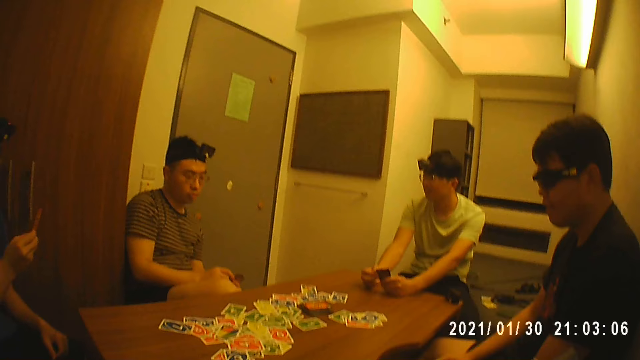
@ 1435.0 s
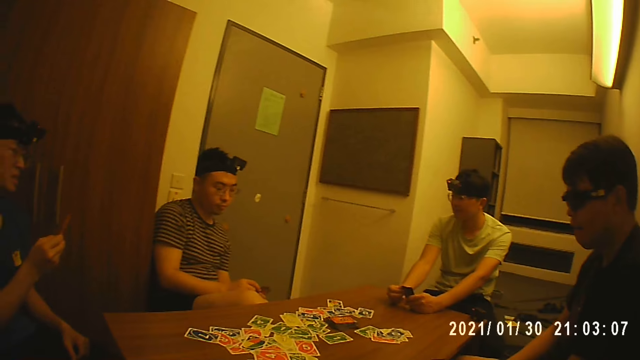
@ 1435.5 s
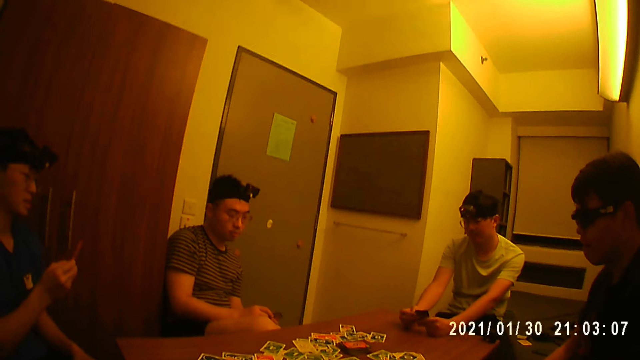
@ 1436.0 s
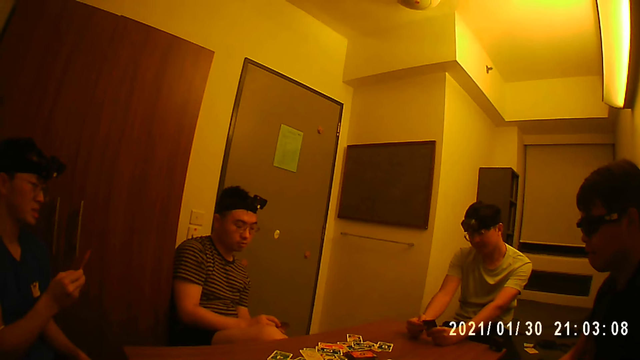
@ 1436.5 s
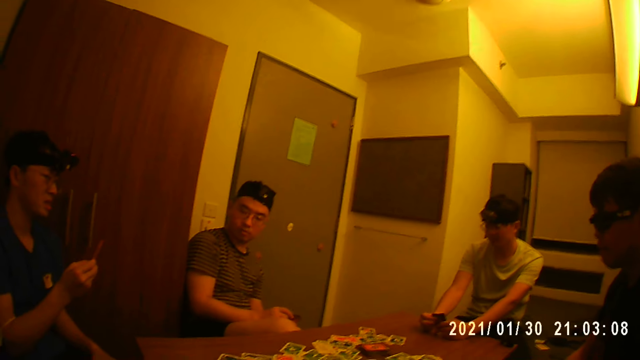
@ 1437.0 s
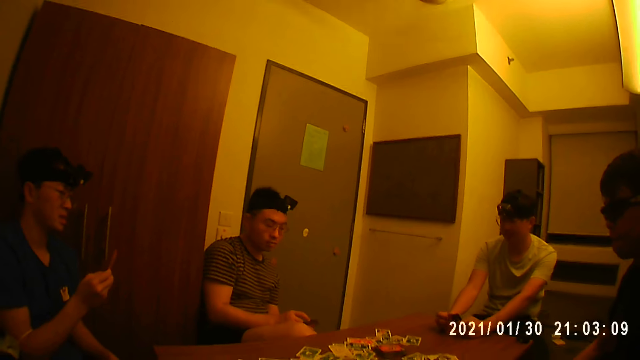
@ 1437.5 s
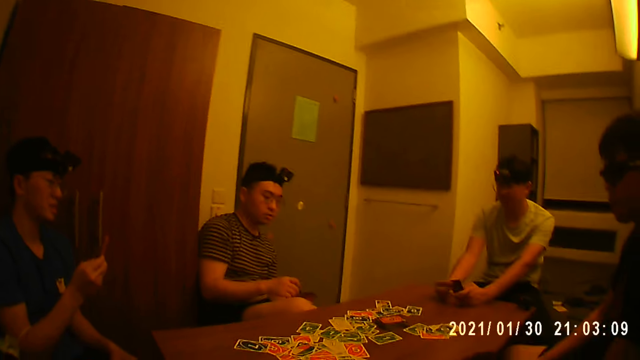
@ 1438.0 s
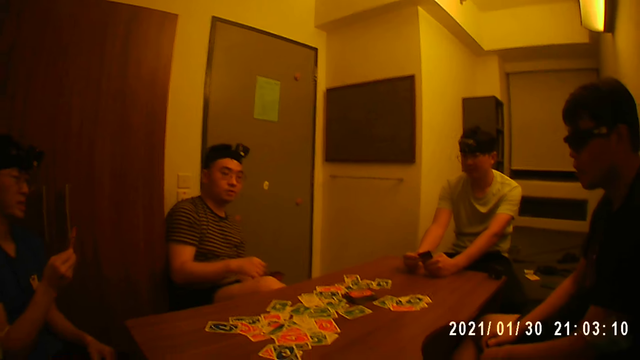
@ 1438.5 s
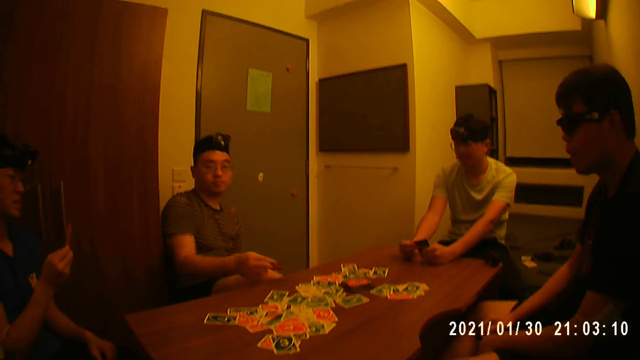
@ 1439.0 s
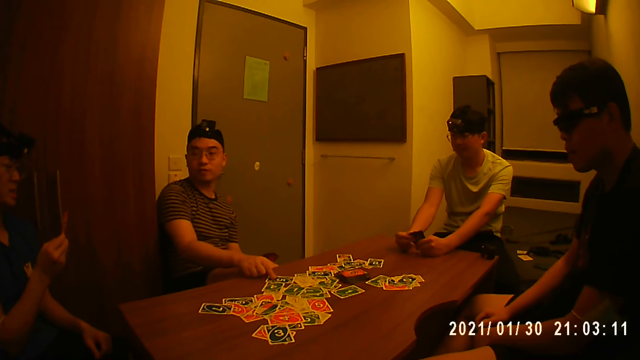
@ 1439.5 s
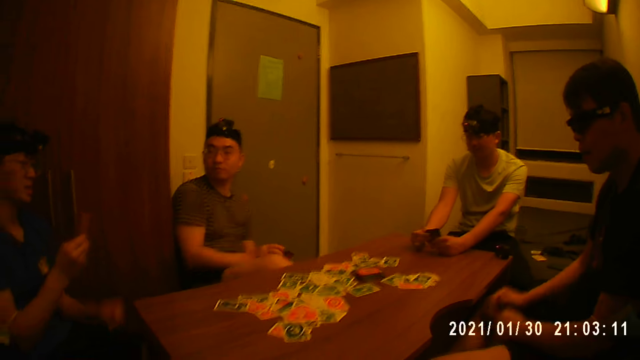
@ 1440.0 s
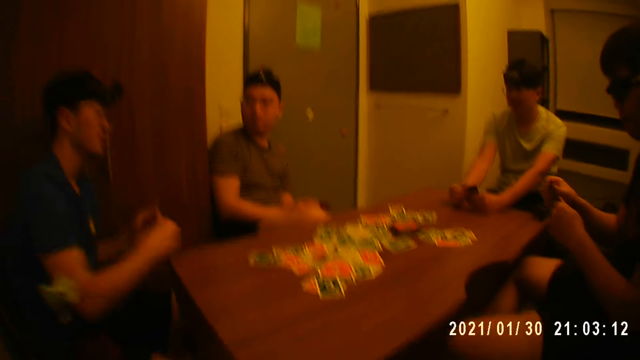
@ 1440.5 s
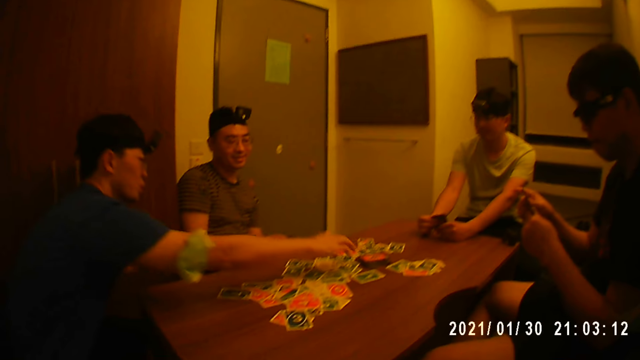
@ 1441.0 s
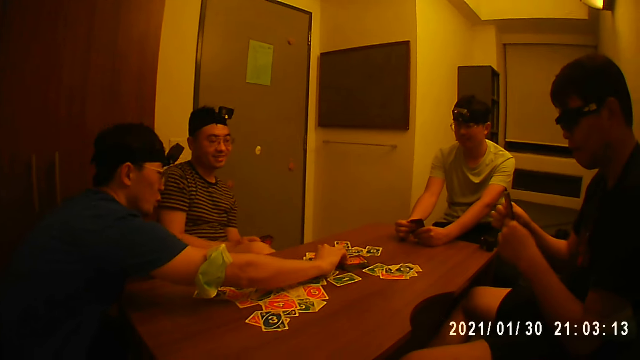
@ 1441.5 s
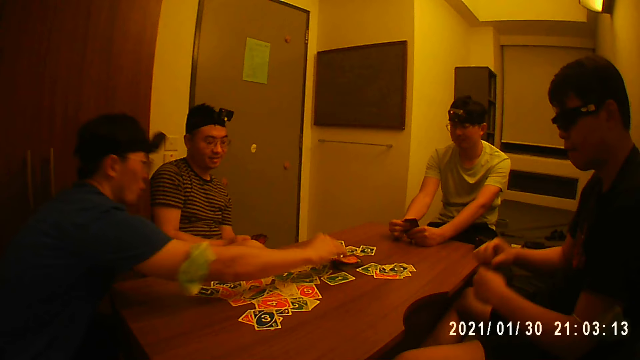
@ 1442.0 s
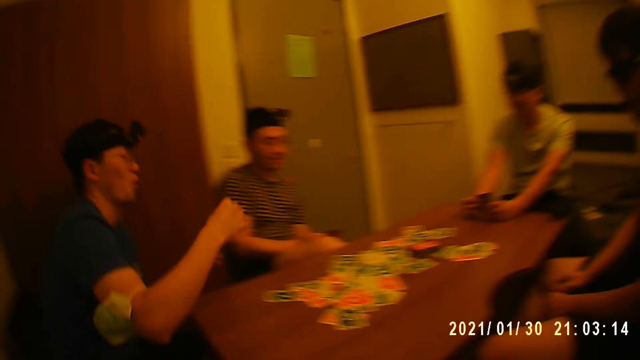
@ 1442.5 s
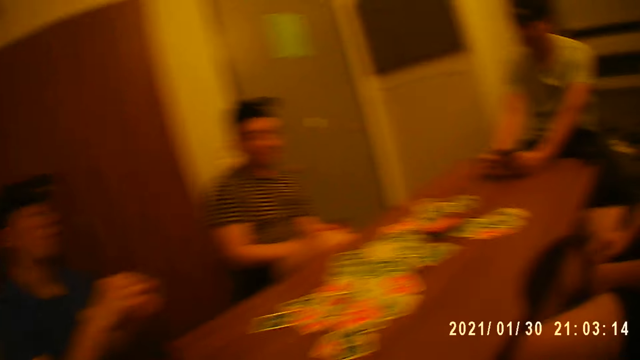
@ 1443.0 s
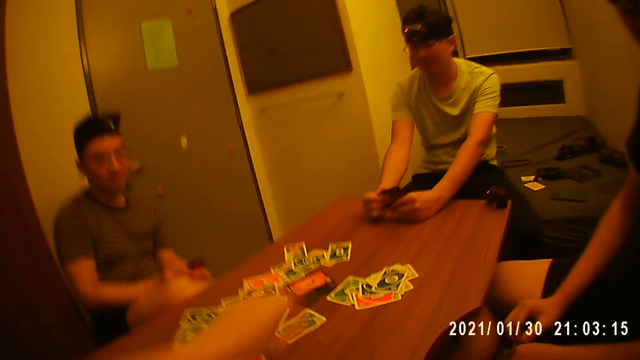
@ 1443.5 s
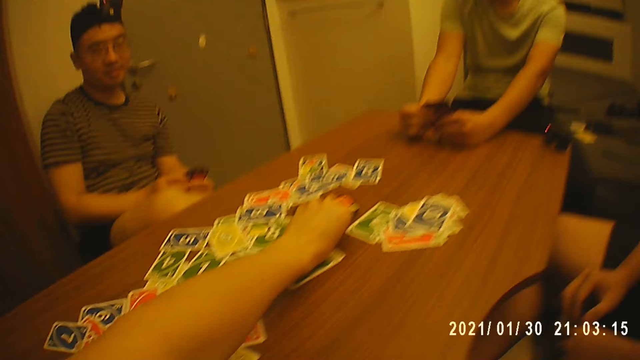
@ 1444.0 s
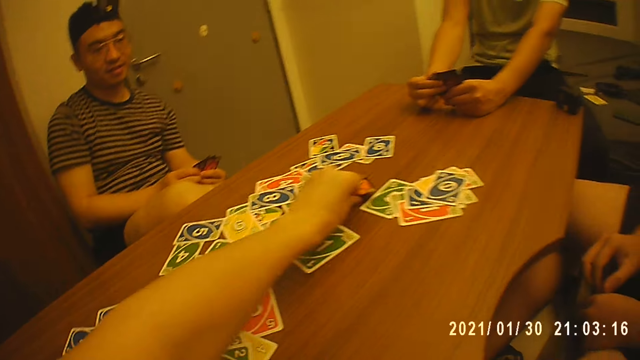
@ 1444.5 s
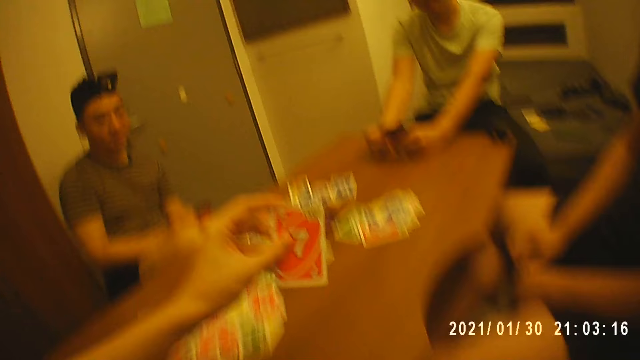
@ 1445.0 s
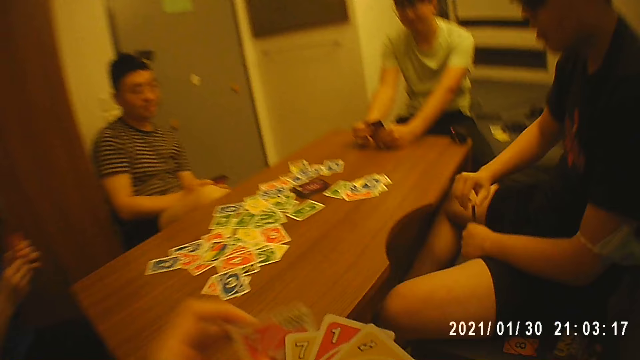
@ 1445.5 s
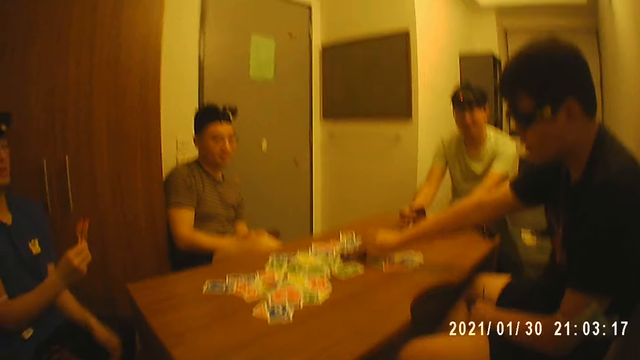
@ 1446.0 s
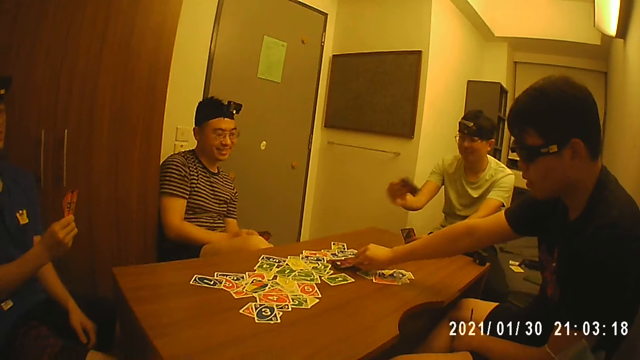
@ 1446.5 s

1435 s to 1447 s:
A man looks at the cards on the table. Another man puts a card on the table. The camera wearer looks around. The first man raises the cards in his hands. A third man picks a card on the table with his right hand. The second man looks at the cards on the table. The first man lowers the cards in his hands. The camera wearer looks at the cards on the table. The third man holds the cards in his hands. The camera wearer picks a card from the table with his left hand. He holds the cards in his hands. The first man takes a card on the table. A fourth man drops a card on the table with his right hand.

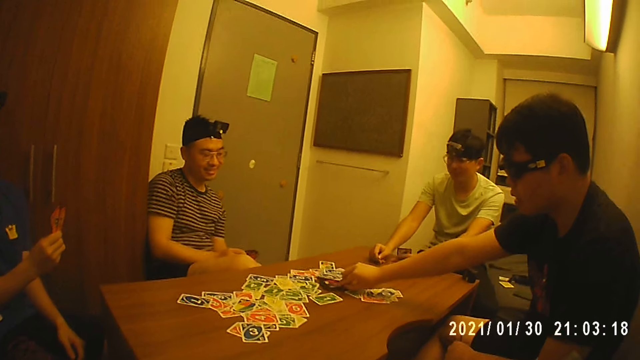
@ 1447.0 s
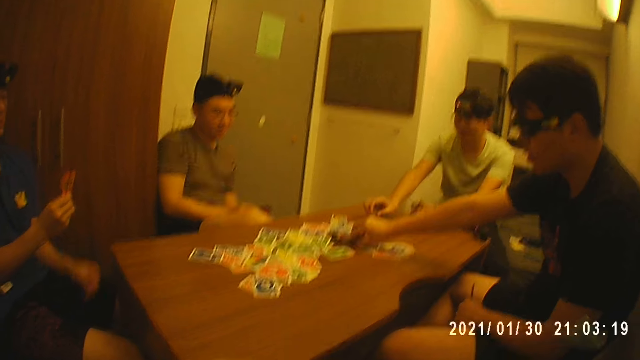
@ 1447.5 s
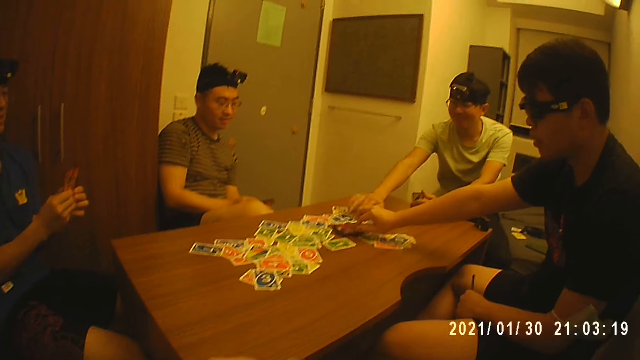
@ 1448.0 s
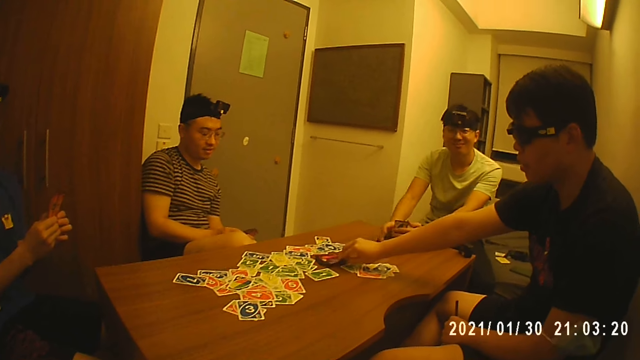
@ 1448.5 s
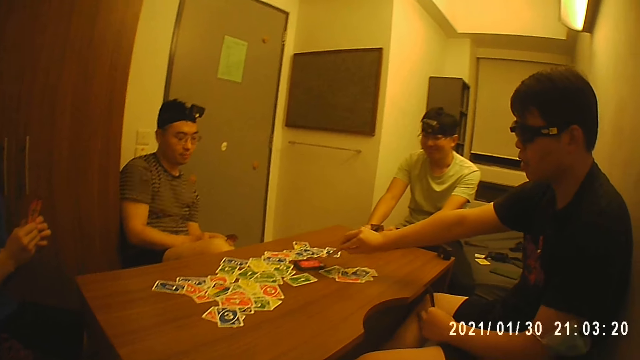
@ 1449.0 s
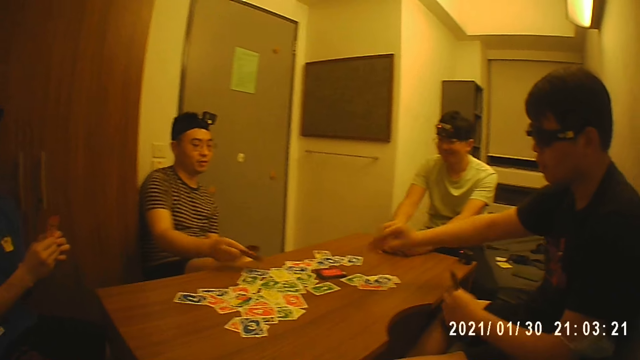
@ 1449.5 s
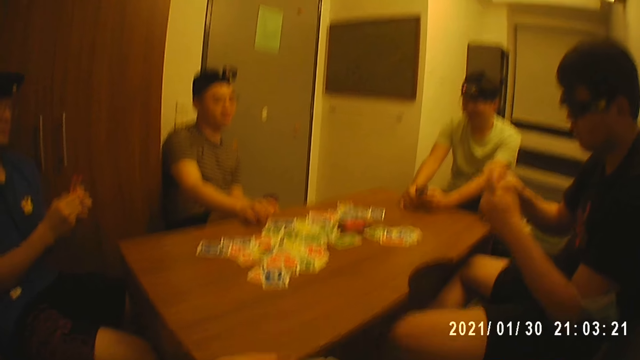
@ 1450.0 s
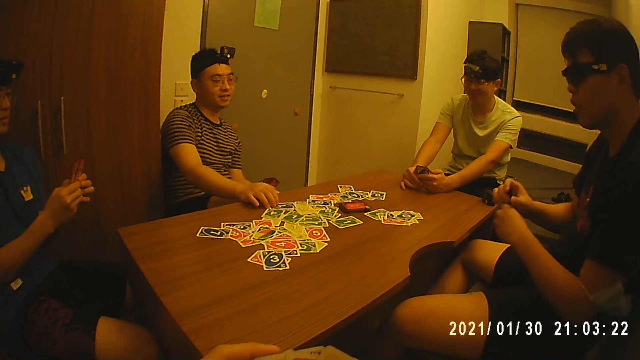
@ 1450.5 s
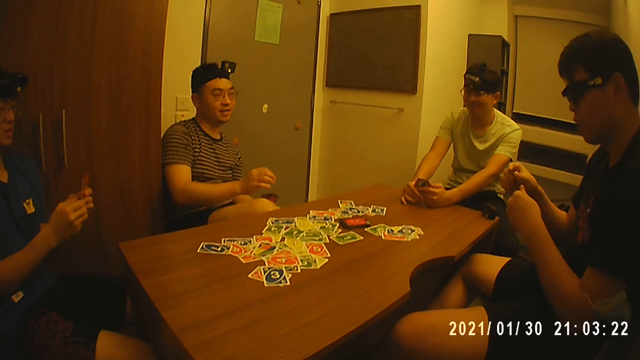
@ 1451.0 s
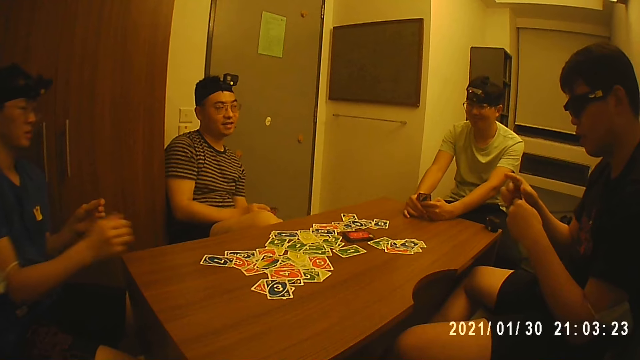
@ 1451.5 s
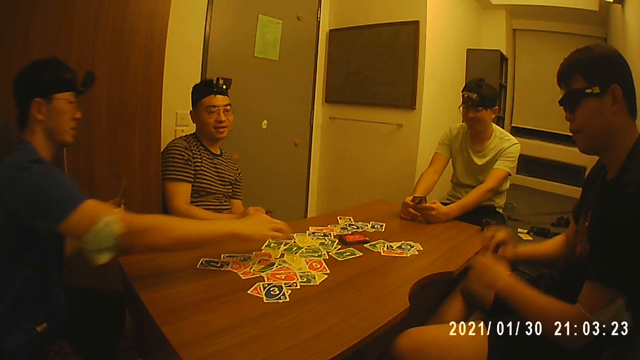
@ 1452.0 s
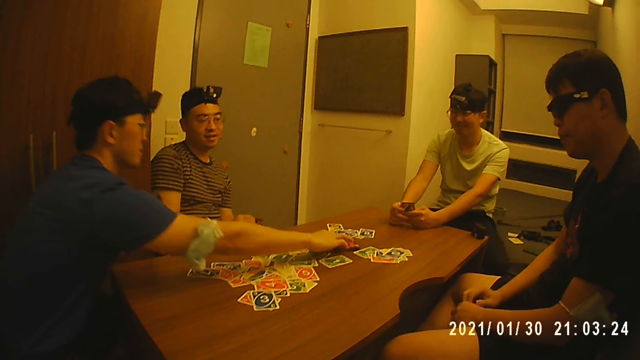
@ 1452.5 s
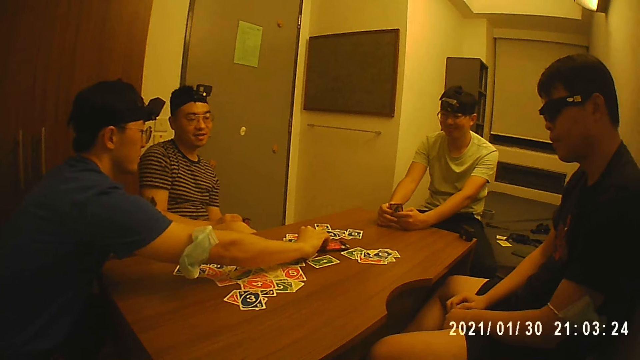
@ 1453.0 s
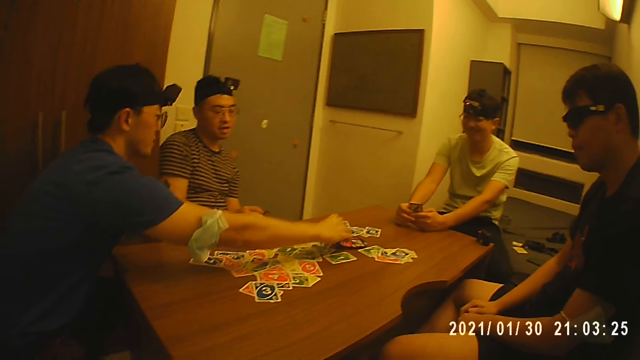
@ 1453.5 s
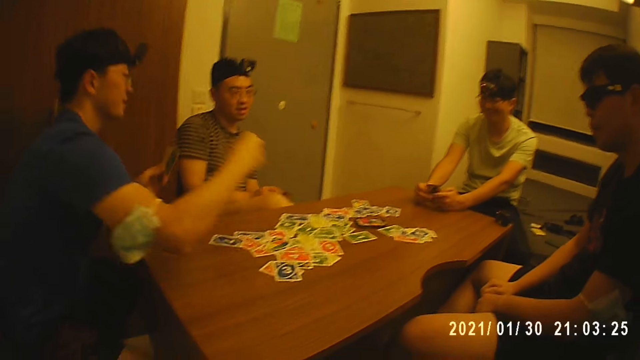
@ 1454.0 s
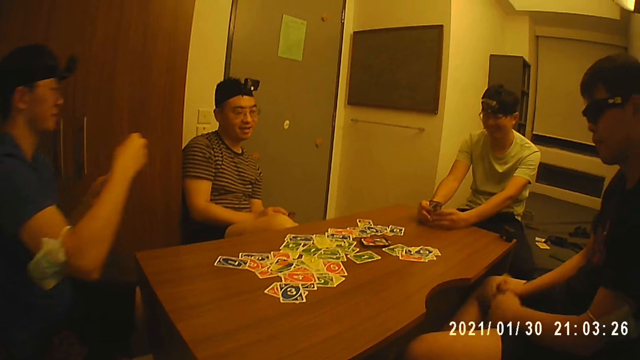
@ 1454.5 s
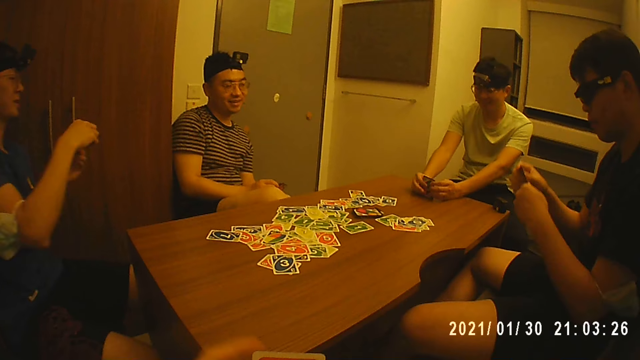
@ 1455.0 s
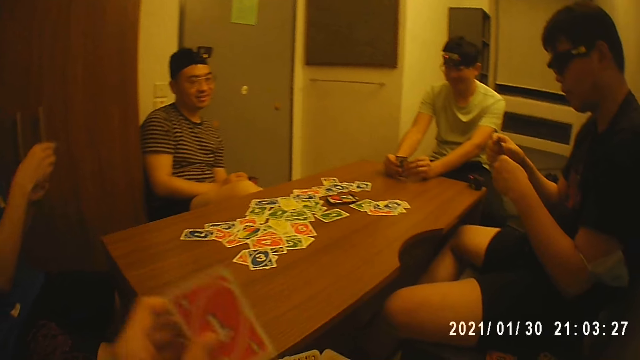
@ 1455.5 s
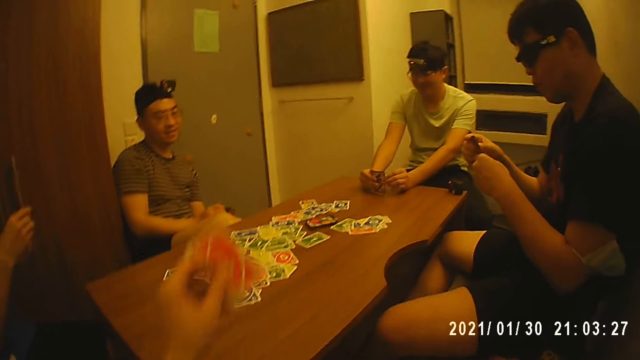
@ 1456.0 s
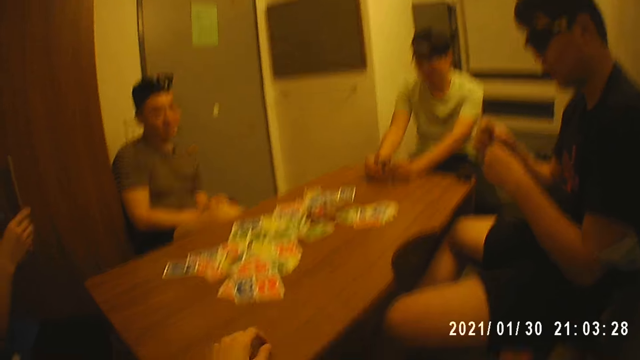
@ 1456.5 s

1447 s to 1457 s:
A man pulls a card on the table. Another man holds the cards in his hands. A third man picks a card on the table with his right hand. The first man holds the cards in his hands. A fourth man drops a card on the table with his right hand. The third man puts the cards in his hands. The camera wearer holds the cards in his hands. The third man lowers the cards in his hands. The fourth man looks at the cards on the table. The second man picks a card on the table with his right hand and puts a card on the table. The third man looks at the cards on the table. The second man puts a card in his hands. The third man raises the cards in his hands. The camera wearer puts a card on the table and picks a card from the table with his left hand.
